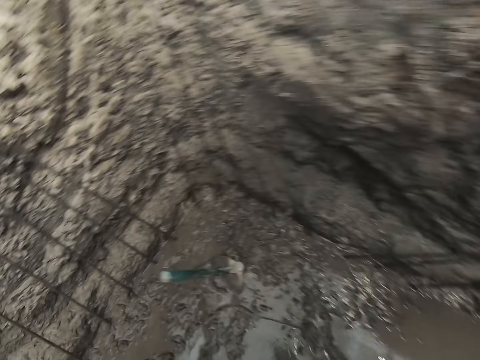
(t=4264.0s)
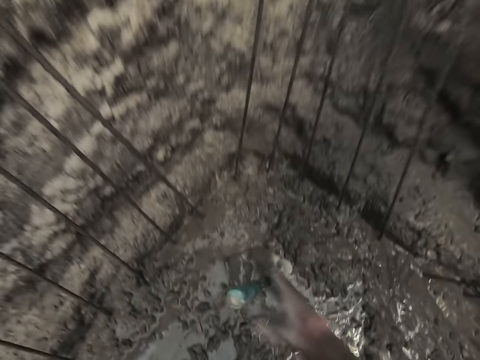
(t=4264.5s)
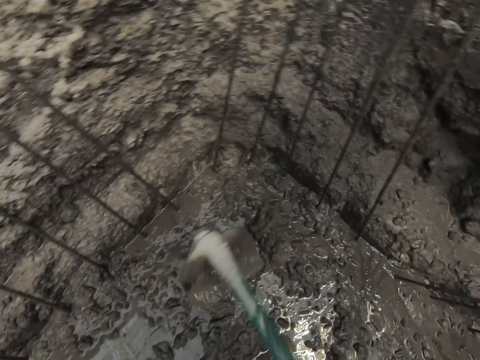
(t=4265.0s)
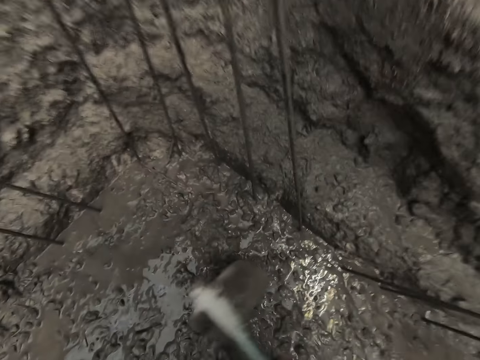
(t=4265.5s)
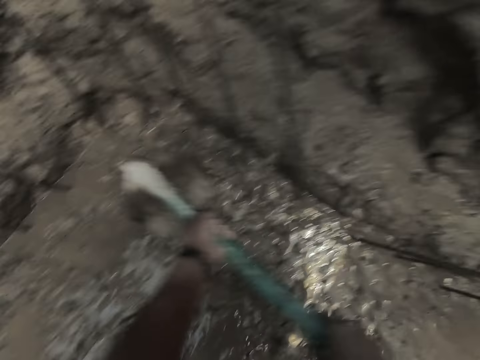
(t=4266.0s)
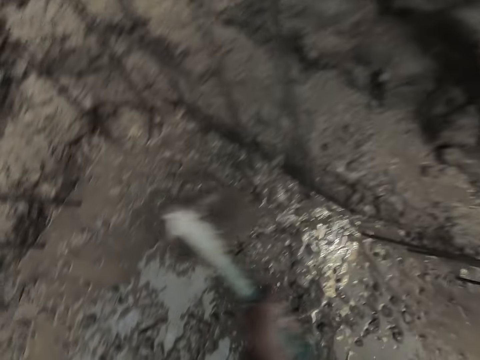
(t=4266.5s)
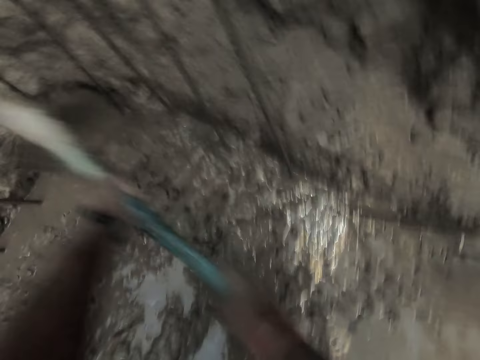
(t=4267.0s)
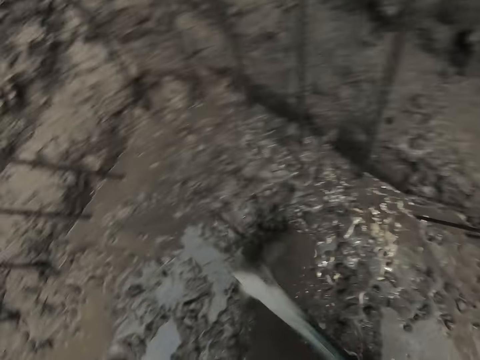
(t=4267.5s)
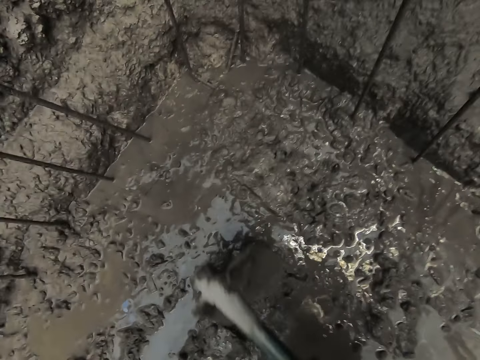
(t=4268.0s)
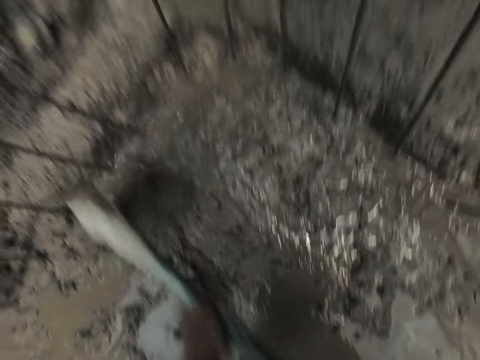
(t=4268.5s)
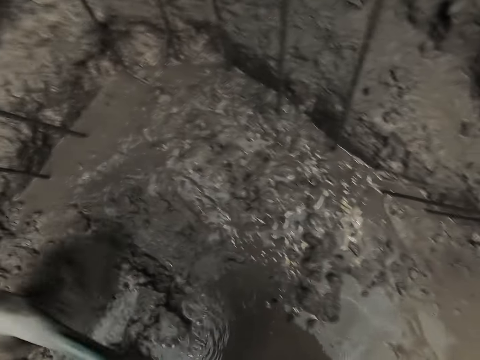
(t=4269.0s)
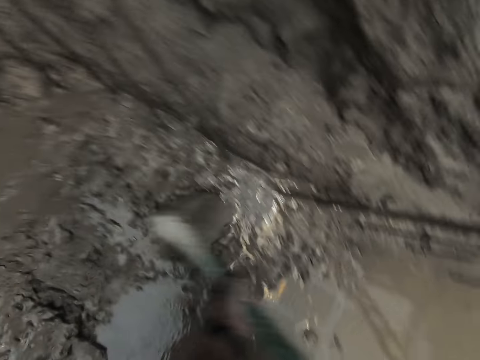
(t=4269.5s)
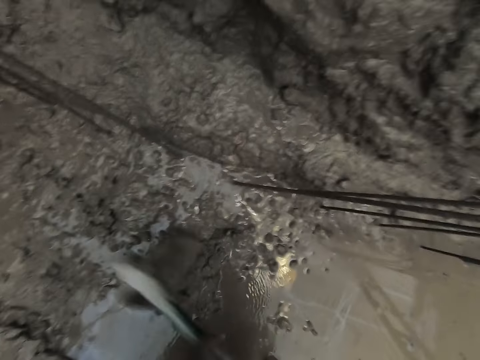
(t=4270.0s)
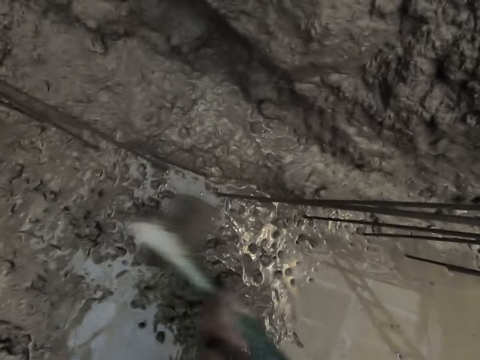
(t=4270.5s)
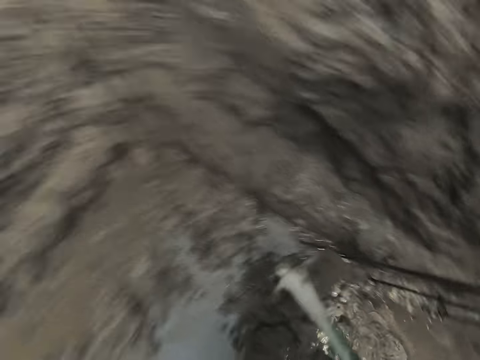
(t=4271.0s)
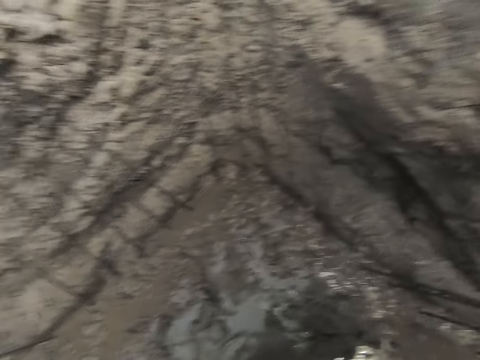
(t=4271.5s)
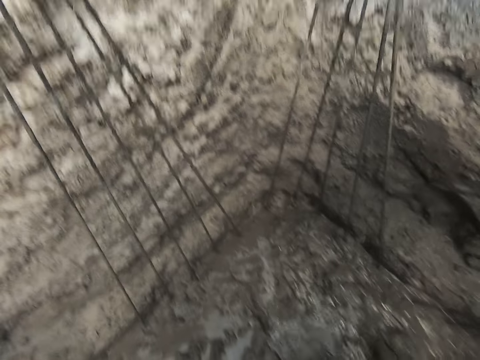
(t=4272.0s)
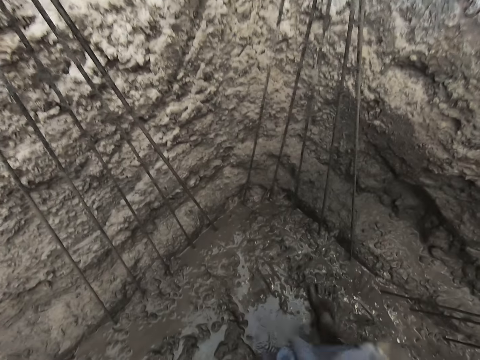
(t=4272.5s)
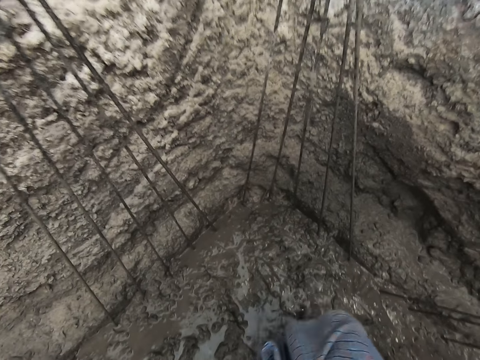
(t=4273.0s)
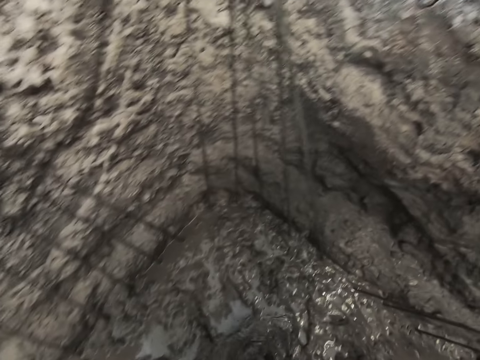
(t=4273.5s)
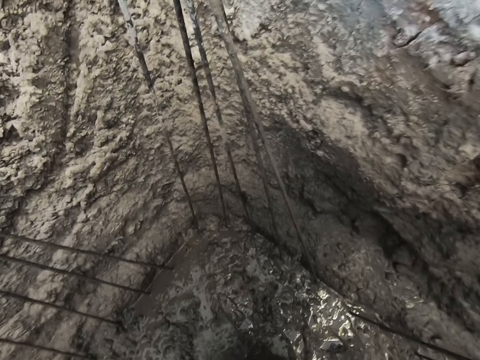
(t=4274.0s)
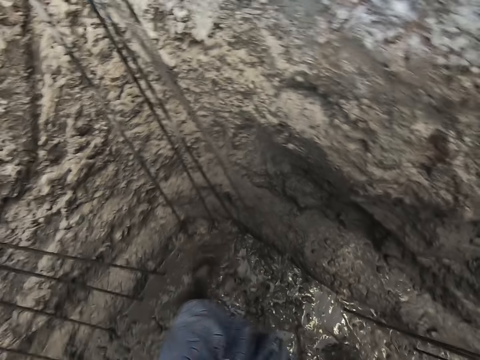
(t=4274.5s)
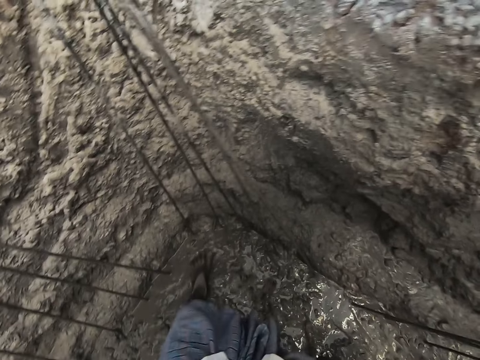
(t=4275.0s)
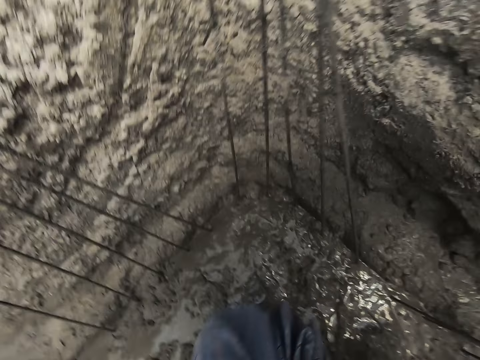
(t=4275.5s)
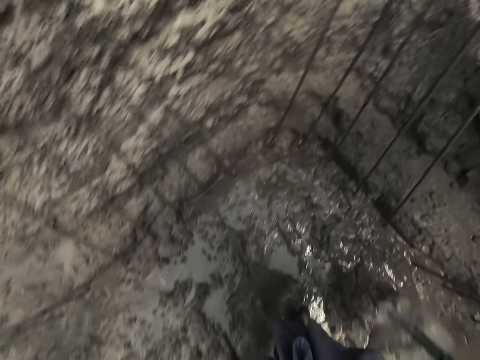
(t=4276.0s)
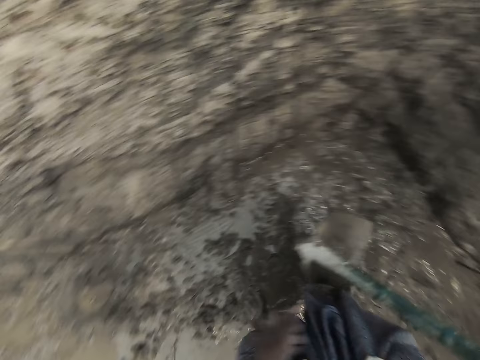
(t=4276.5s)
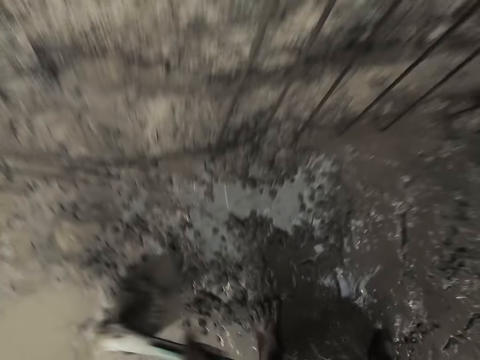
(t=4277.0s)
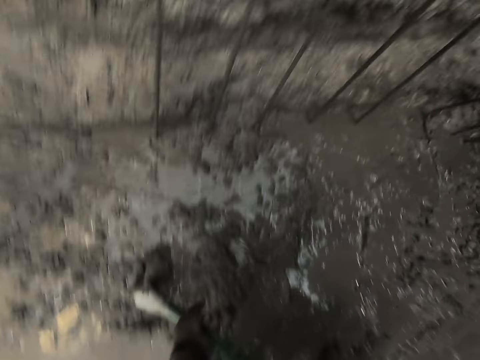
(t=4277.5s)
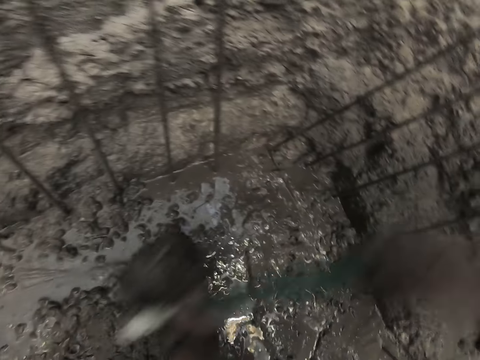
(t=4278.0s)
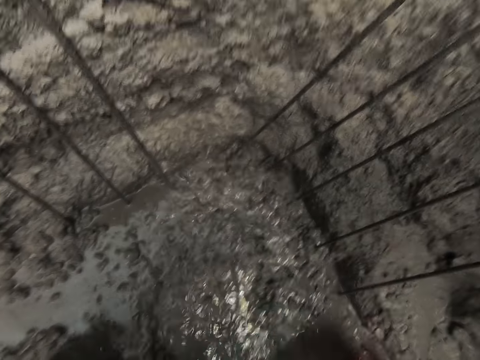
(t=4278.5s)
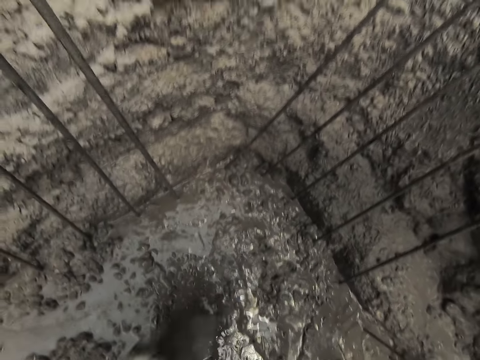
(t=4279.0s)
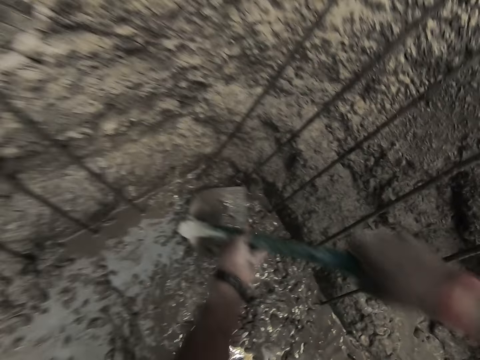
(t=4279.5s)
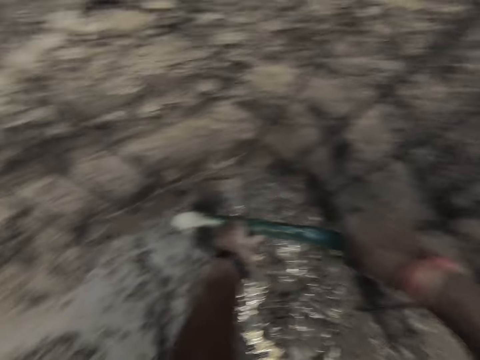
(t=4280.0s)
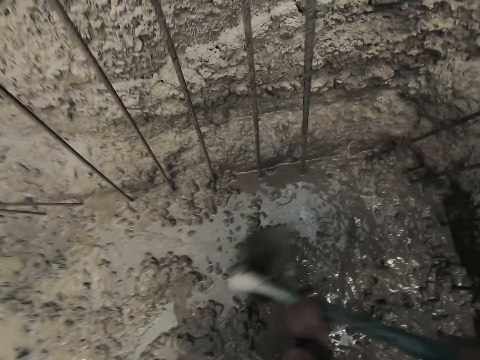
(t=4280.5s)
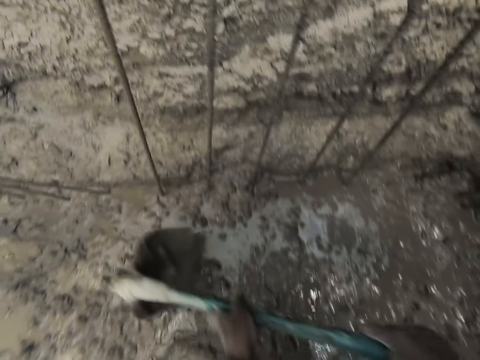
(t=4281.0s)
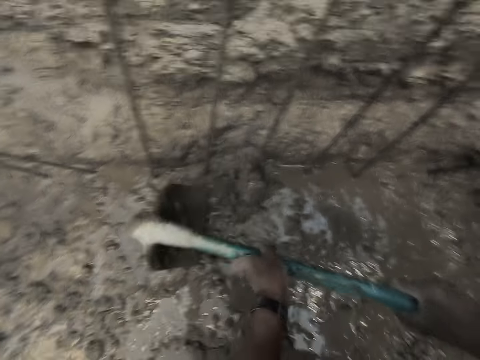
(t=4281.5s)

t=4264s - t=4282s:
The camera wearer picks up the hoe or shovel on the ground with his right hand. He scrapes some concrete on the ground with the hoe in his hands. He moves the concrete with the shovel. A man interacts with the camera wearer. The camera wearer steps on the concrete with his right leg. He scoops the concrete from the ground with the hoe in his hands. He moves the concrete with the shovel. He pours the concrete on the ground with the hoe in his hands. He scrapes the concrete on the ground with the hoe in his hands.

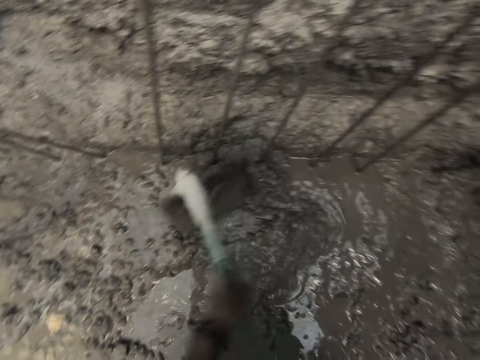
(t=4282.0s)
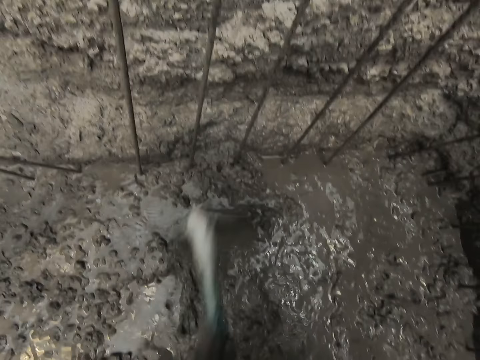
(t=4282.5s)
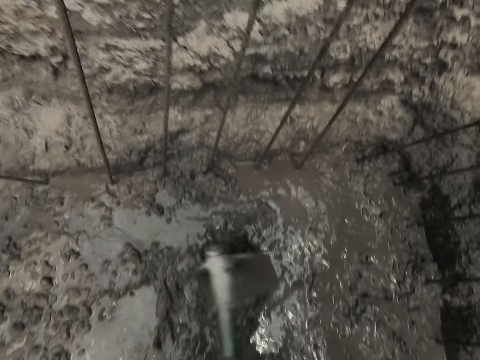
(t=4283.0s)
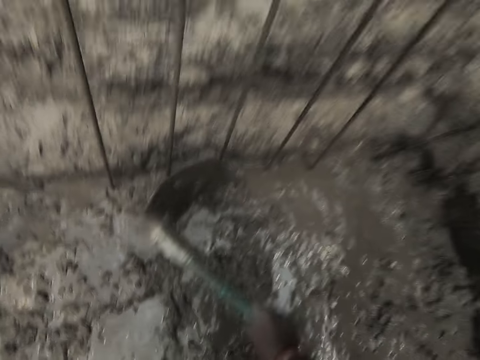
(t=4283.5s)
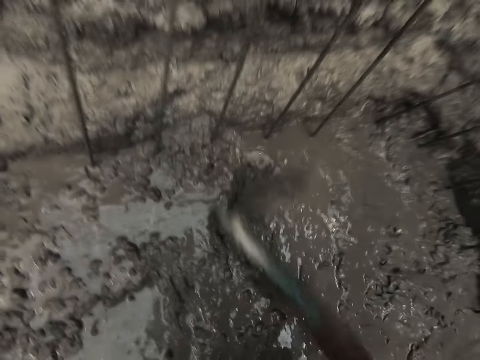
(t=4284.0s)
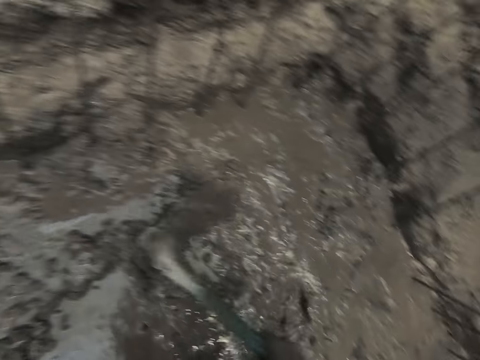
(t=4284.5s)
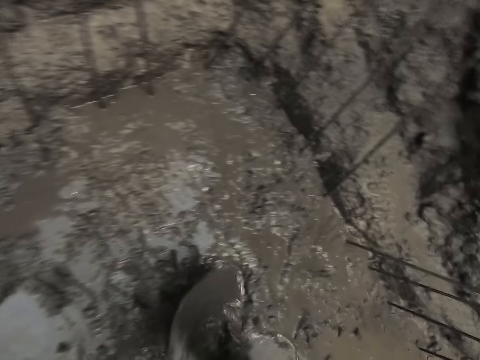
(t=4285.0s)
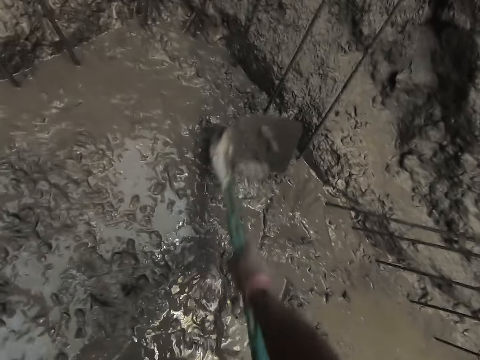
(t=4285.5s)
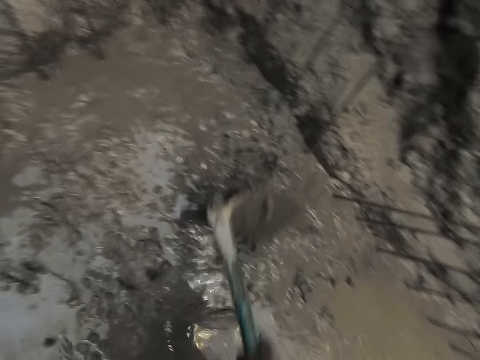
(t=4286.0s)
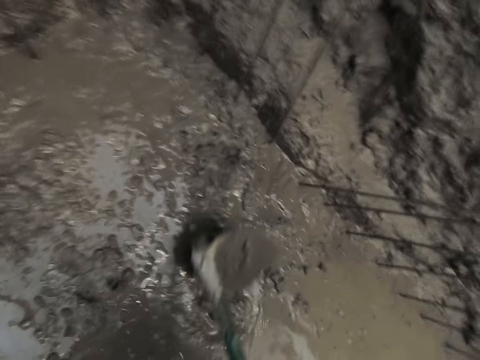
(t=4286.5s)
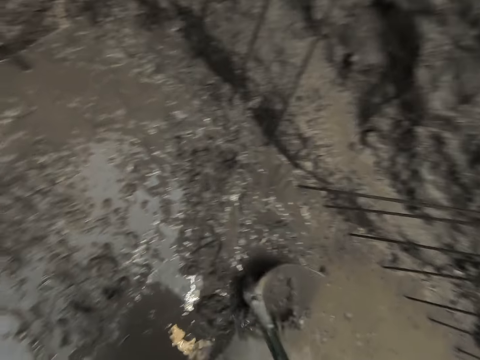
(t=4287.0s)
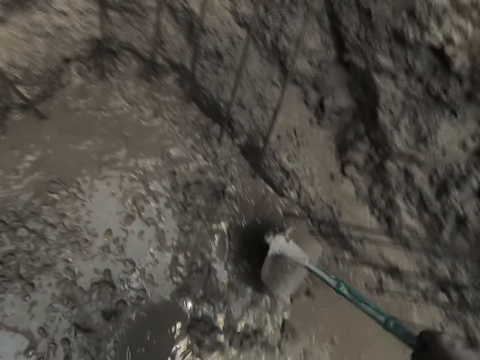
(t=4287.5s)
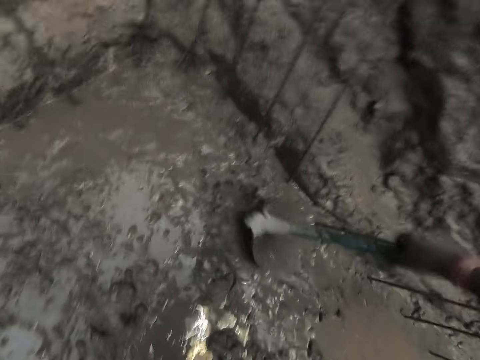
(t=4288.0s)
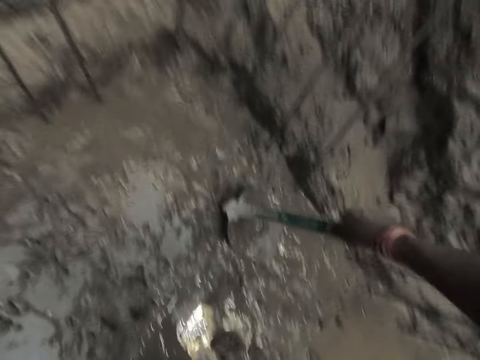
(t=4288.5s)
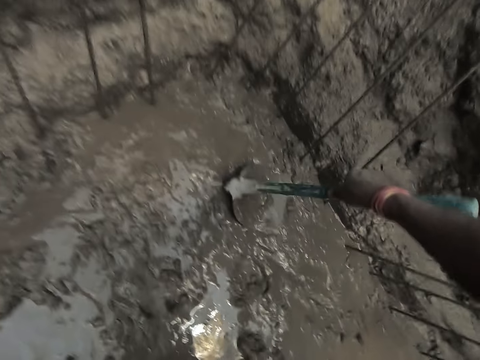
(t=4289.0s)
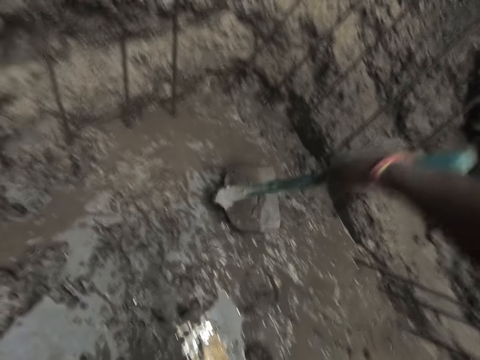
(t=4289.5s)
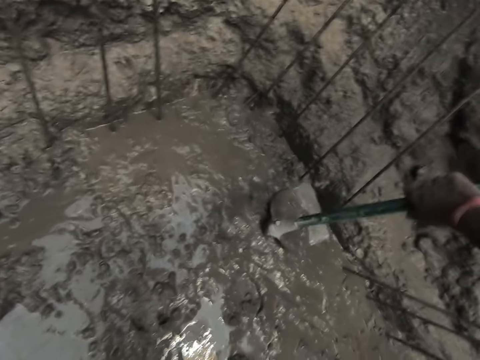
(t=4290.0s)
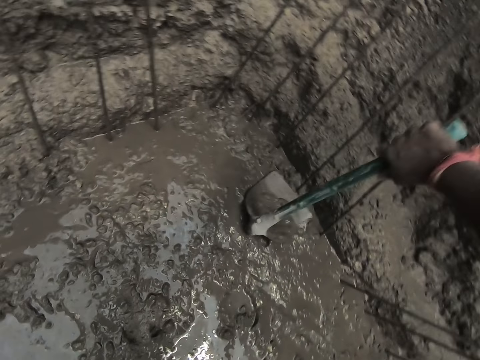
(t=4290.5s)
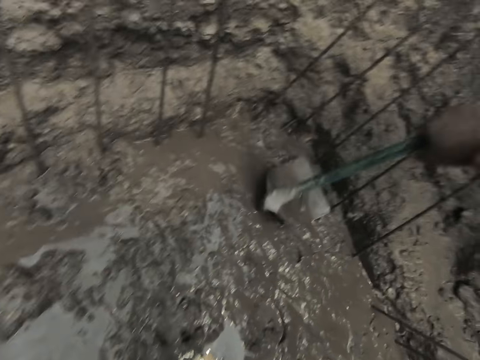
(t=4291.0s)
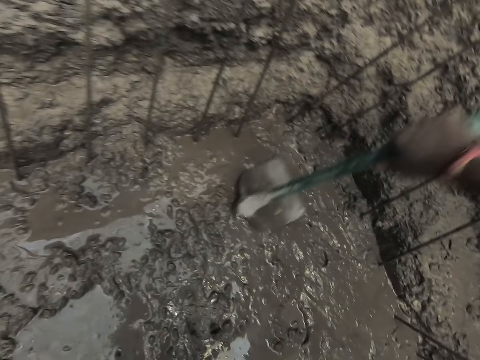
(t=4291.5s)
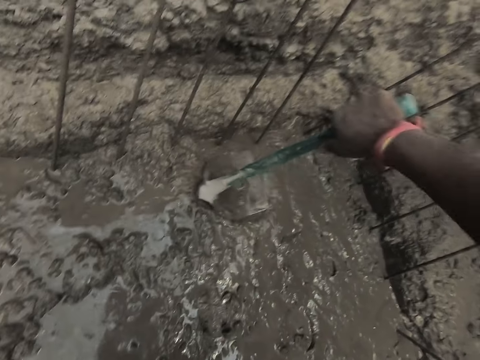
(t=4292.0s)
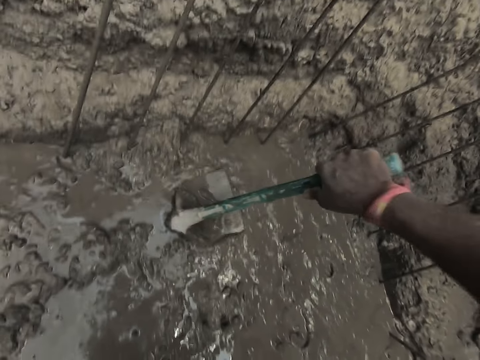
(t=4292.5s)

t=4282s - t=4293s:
The camera wearer presses the concrete on the ground with the hoe or shovel in his right hand. He moves the shovel around the concrete.
